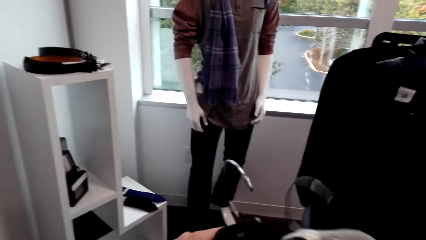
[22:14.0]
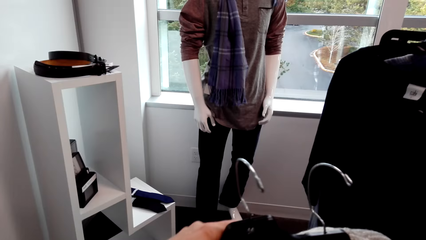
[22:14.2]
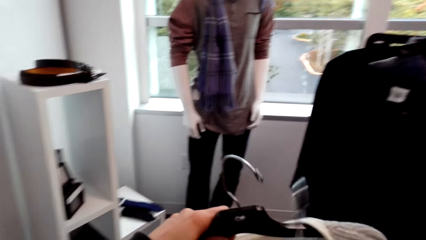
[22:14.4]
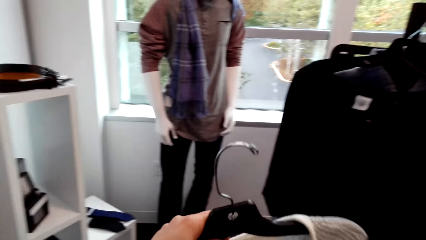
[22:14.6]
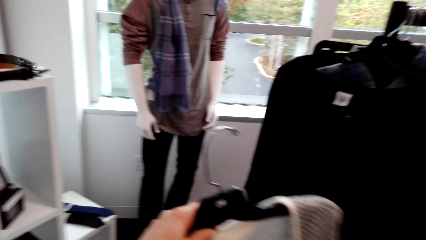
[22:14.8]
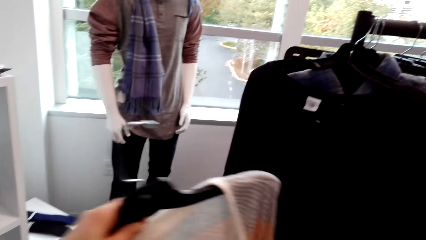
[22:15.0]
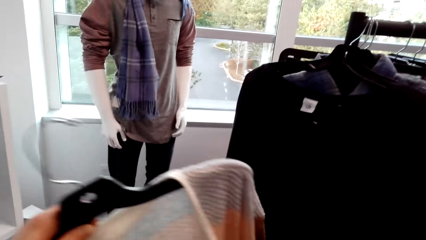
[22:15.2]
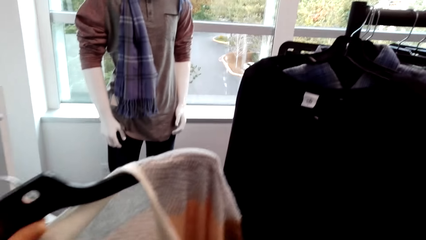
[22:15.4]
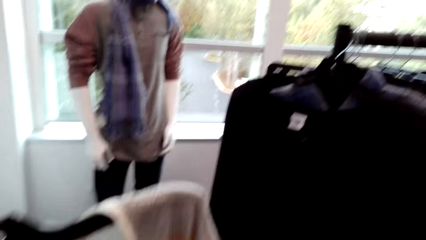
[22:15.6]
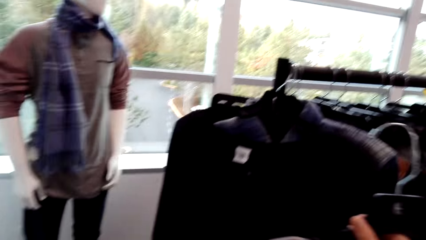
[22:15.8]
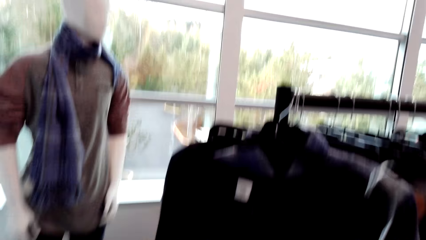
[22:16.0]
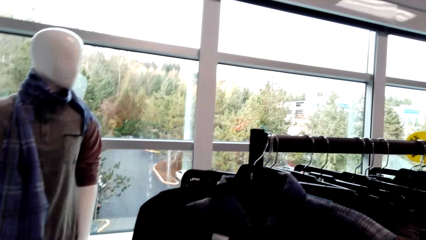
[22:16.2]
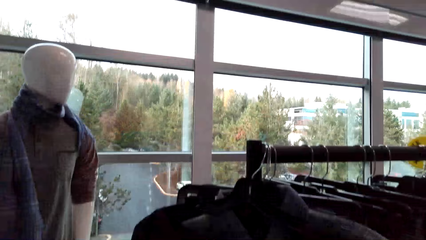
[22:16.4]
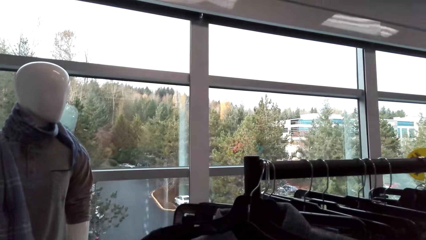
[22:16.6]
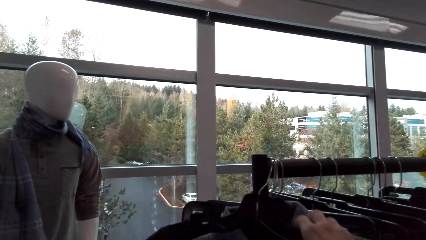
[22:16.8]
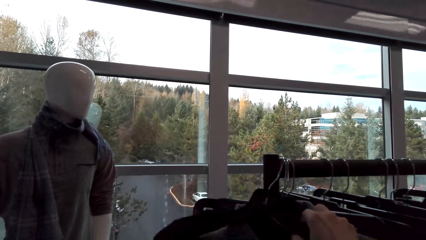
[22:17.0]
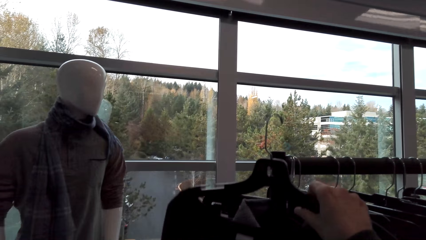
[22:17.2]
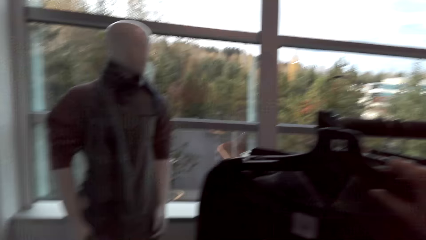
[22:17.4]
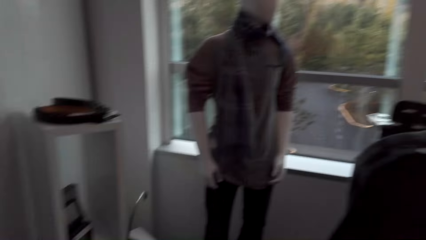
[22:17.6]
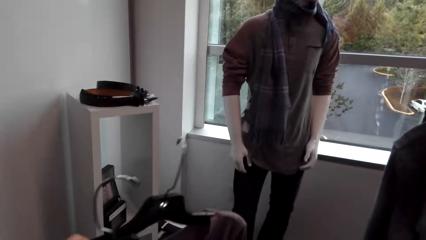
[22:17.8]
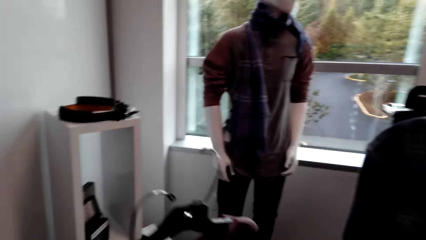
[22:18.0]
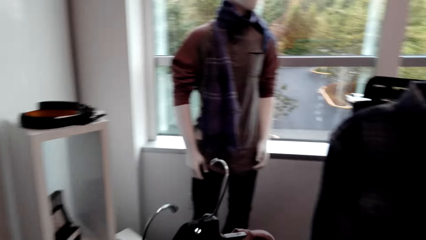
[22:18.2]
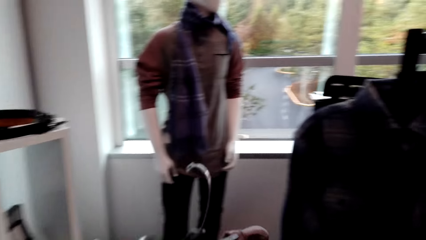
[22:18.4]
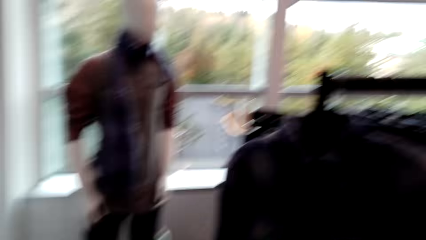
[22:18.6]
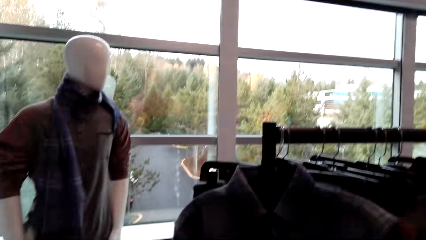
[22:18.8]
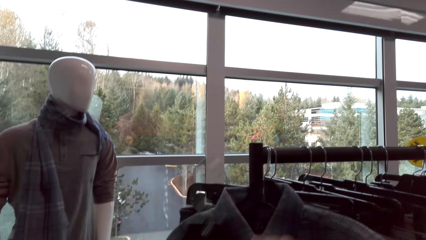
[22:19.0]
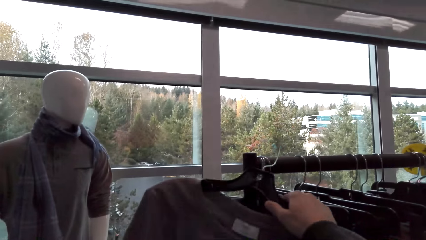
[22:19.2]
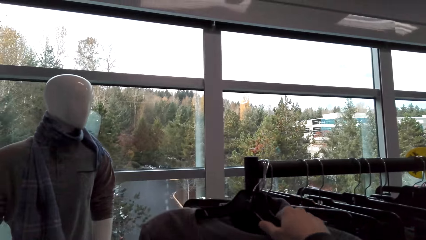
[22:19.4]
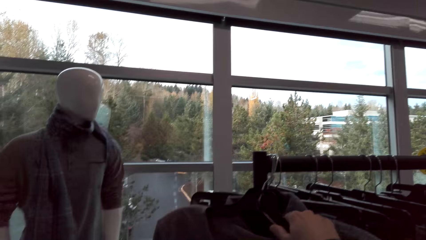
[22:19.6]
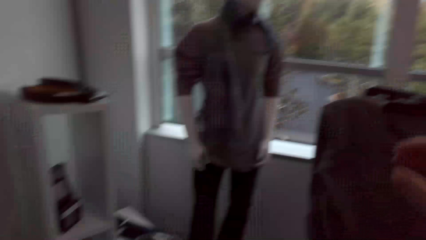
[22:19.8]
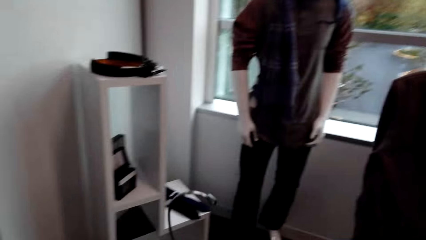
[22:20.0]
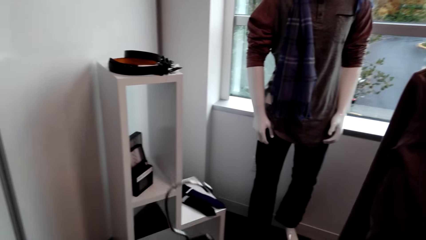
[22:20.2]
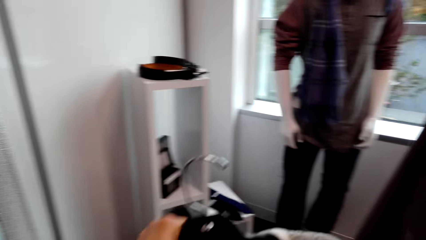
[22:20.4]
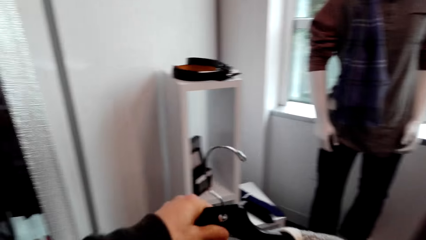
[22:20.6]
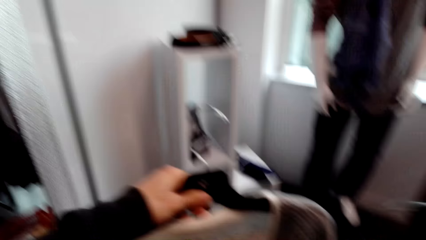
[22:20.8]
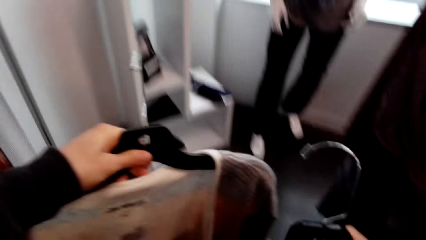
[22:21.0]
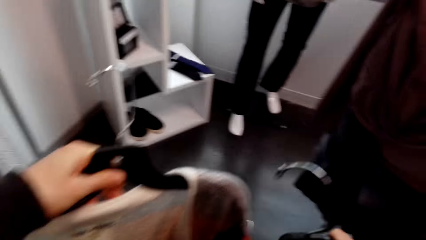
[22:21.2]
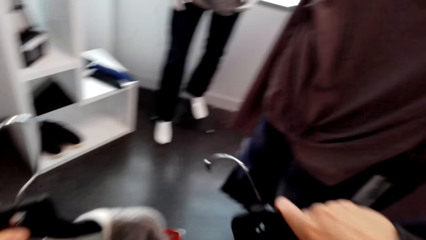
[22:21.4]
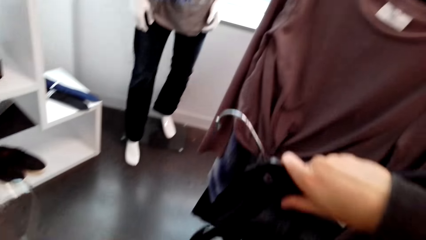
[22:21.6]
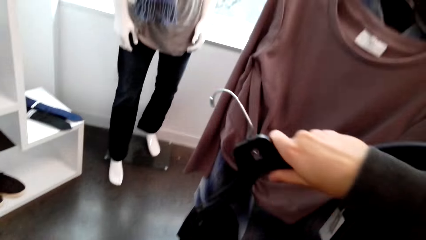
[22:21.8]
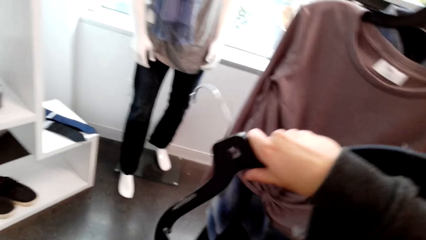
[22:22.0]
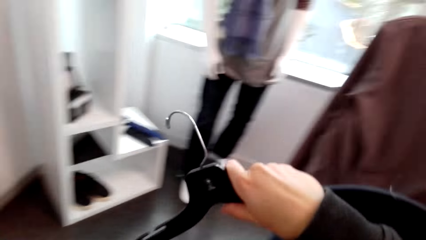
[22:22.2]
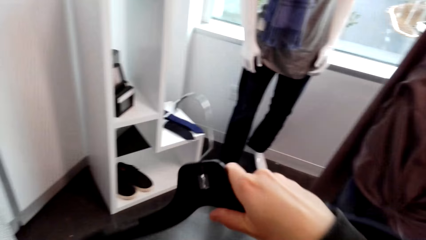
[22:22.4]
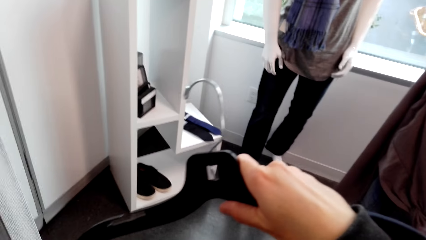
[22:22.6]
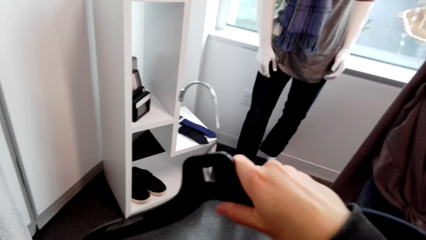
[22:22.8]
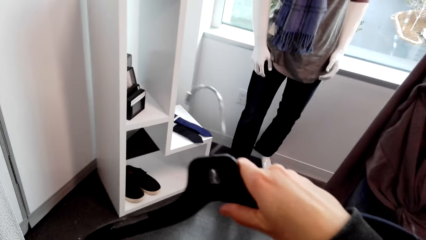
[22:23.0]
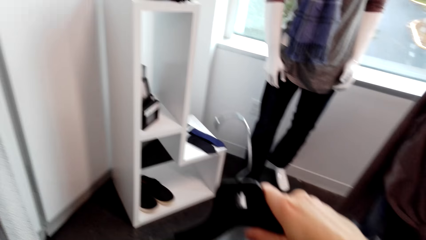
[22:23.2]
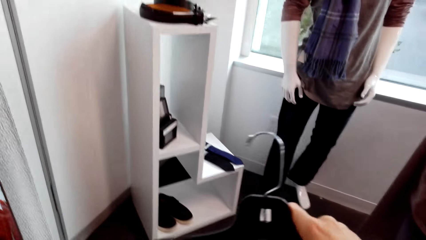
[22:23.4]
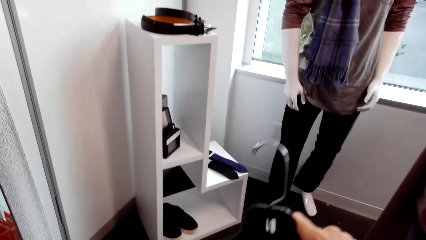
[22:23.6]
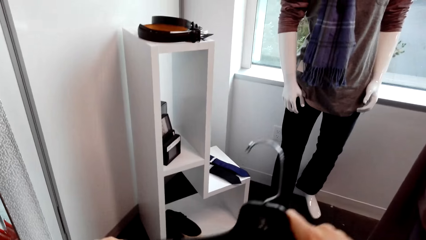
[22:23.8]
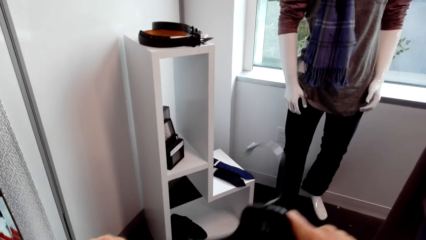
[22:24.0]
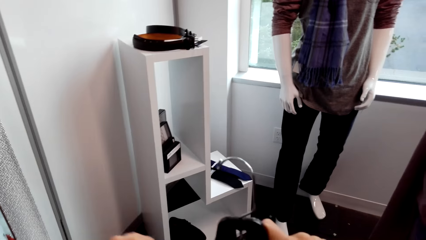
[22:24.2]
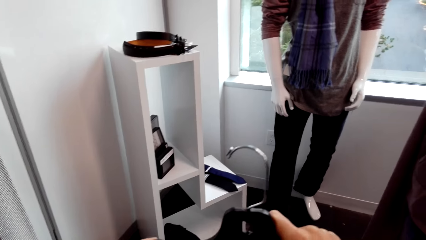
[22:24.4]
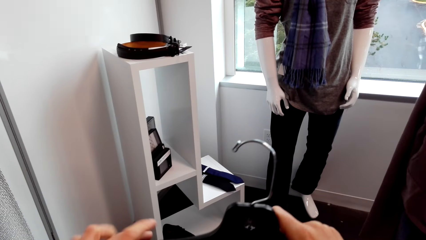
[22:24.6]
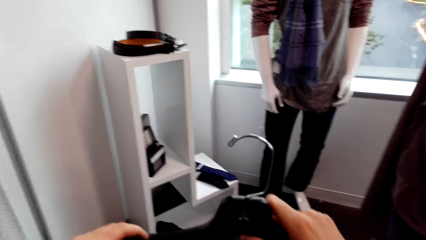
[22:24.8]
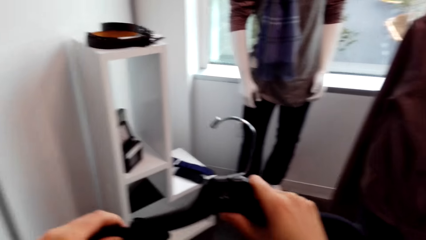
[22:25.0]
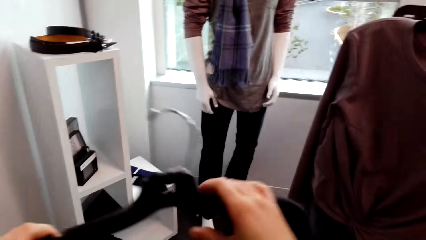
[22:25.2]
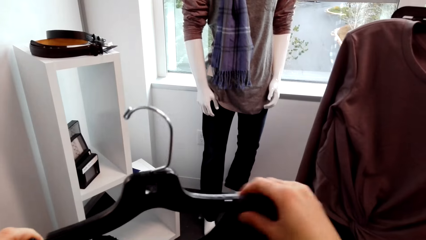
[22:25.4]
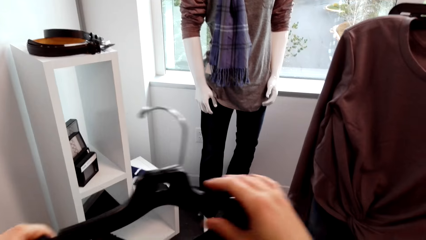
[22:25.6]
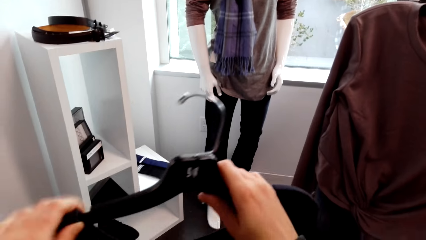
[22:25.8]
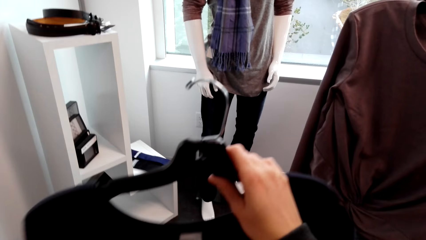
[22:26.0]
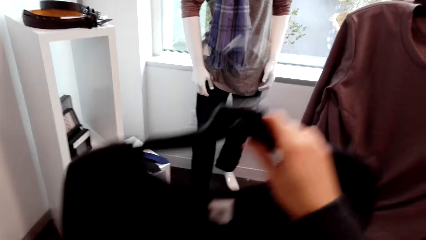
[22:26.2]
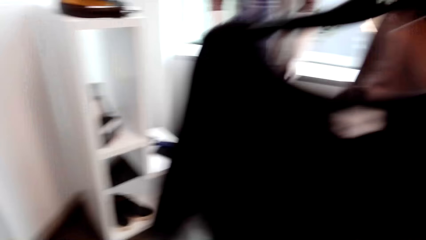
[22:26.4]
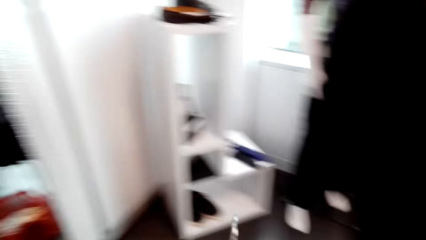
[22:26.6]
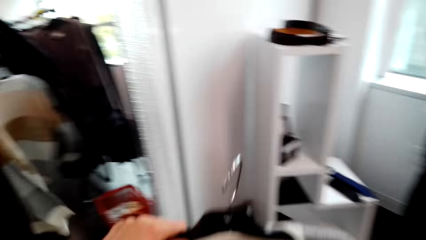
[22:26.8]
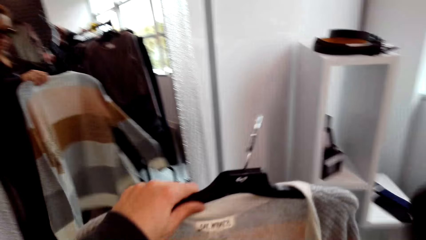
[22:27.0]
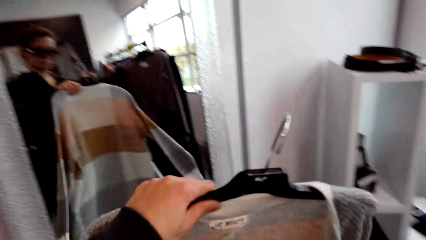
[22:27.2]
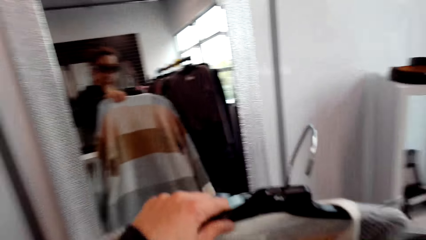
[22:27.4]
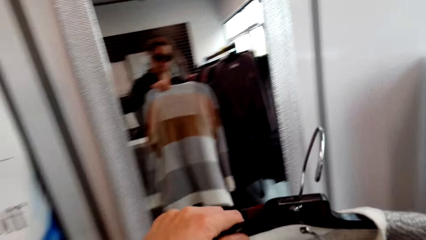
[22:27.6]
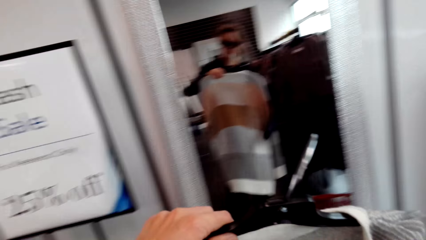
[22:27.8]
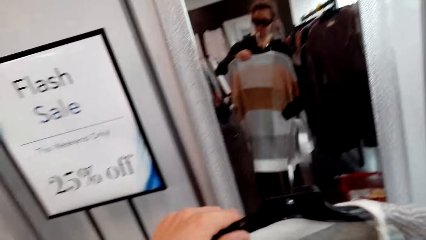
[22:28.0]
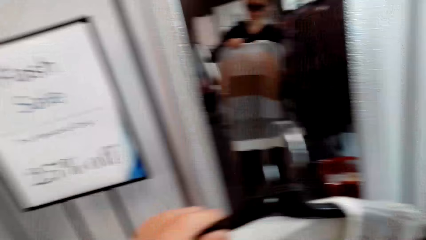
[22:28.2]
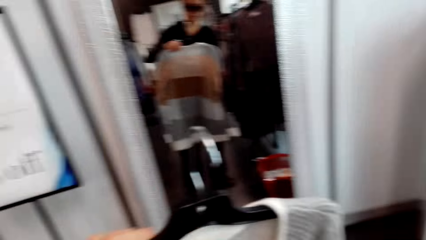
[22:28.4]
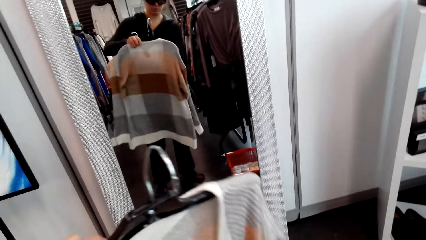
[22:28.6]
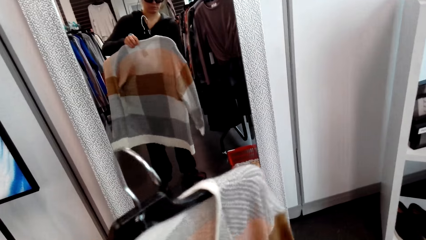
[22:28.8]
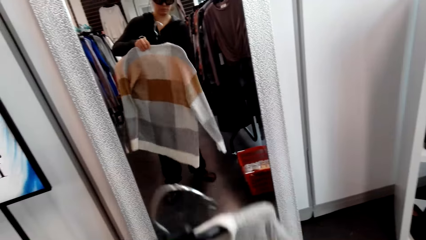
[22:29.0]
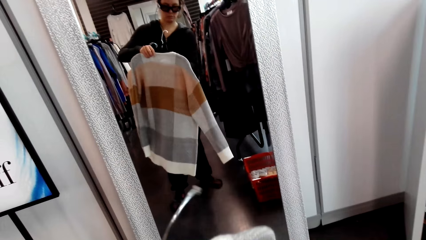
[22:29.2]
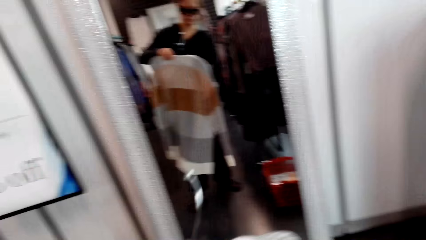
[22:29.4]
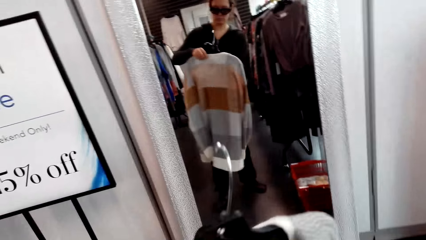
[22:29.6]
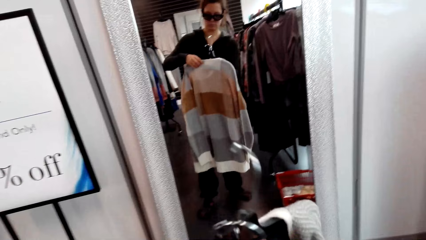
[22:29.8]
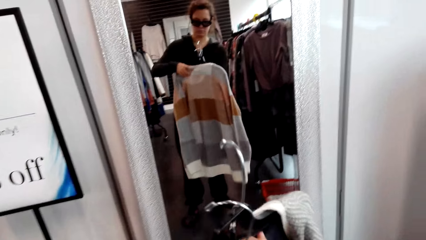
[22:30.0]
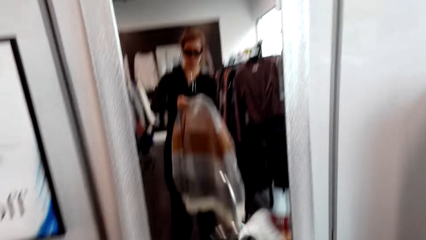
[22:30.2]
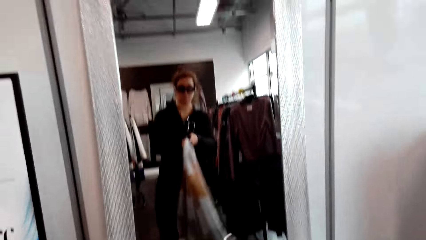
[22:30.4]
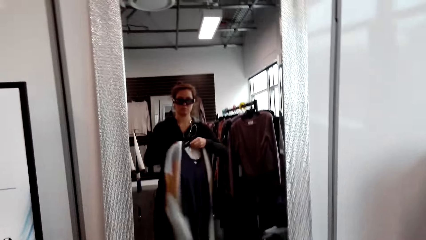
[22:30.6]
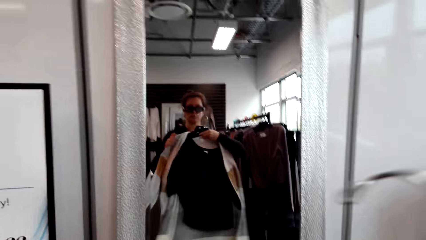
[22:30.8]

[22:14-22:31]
The camera wearer picks up the cloth on the hanger. They put the cloth on the hanger and pick the sweater top. They inspect the cloth. They fit the sweater top on the mirror.
